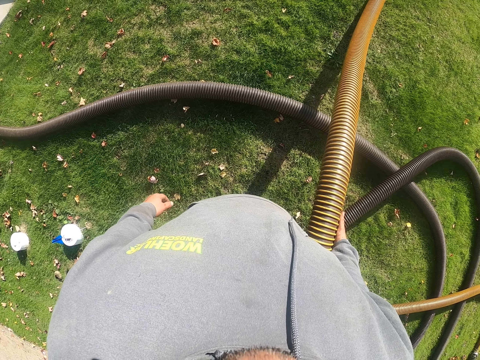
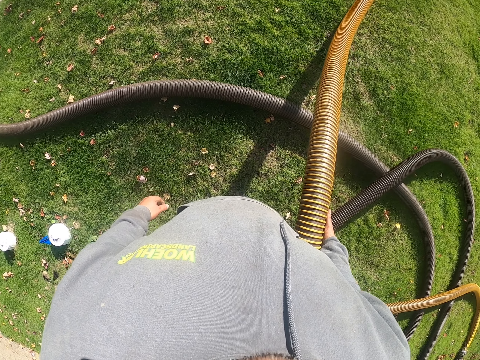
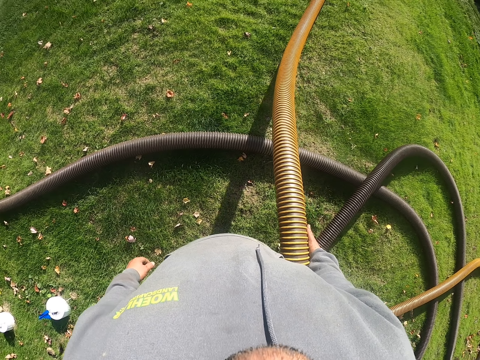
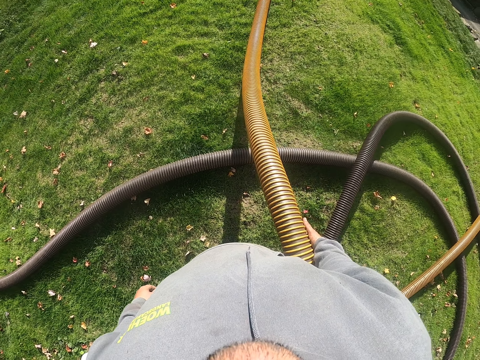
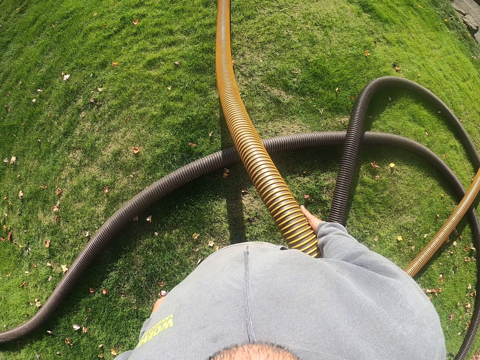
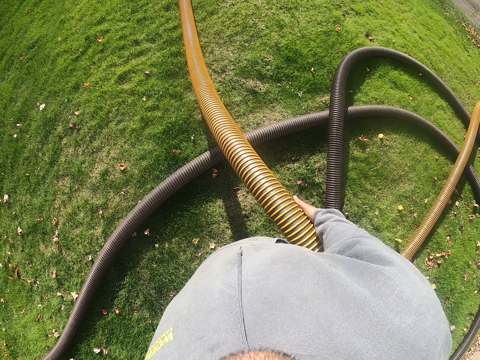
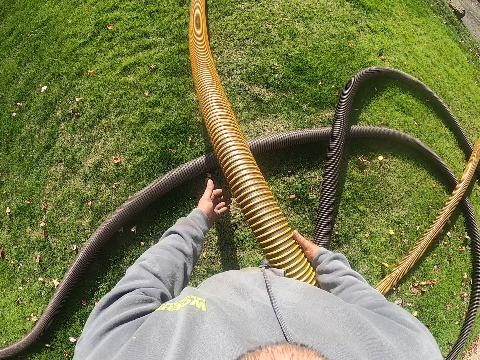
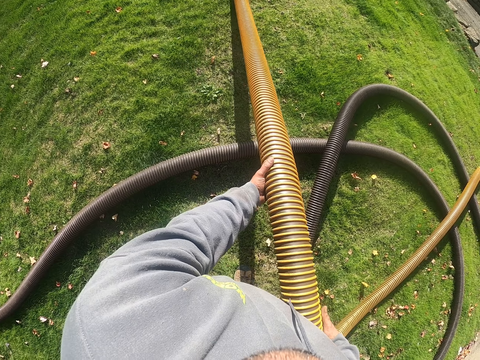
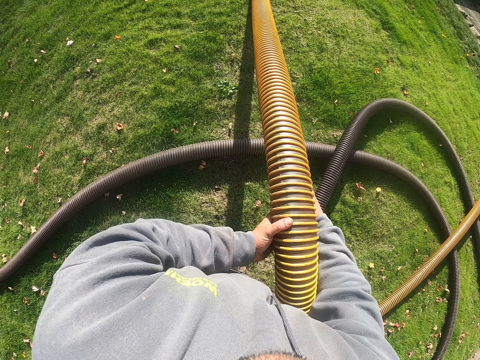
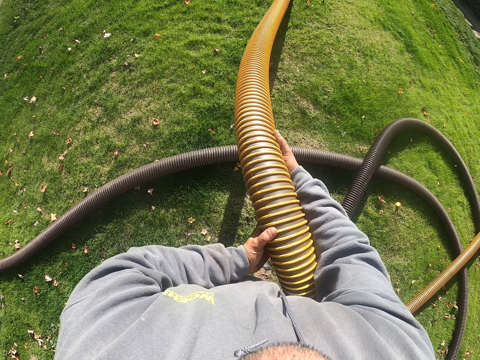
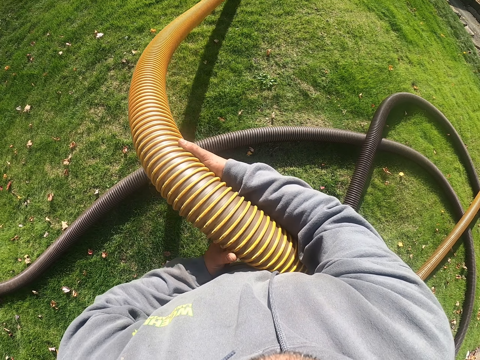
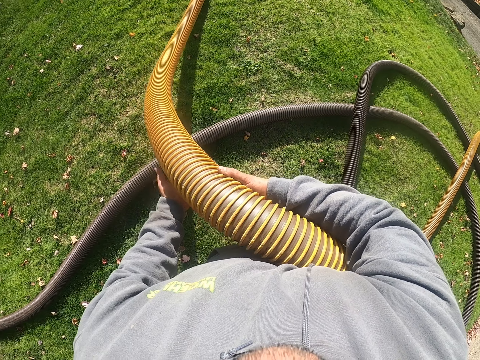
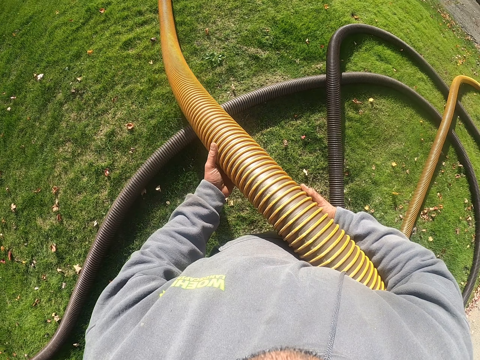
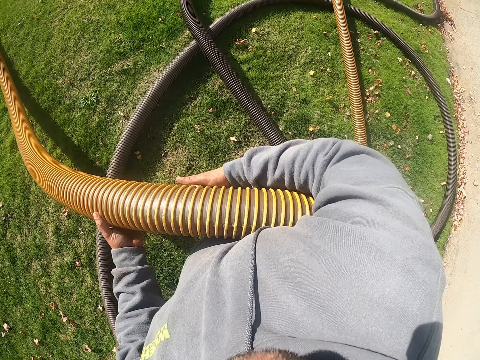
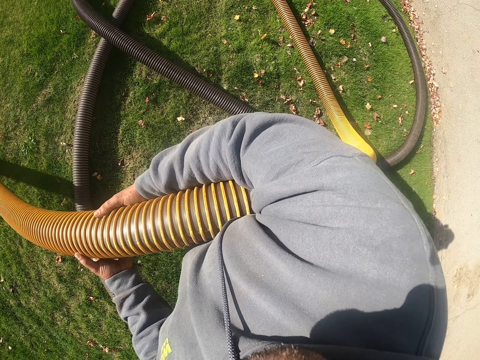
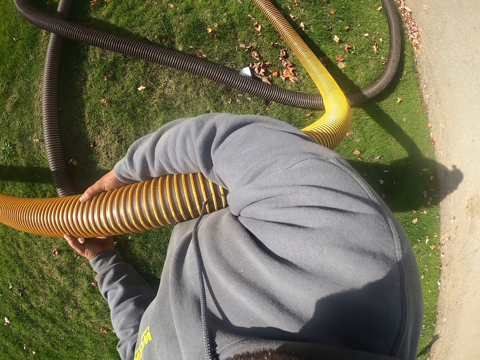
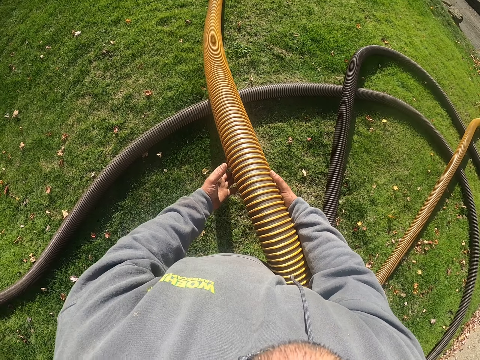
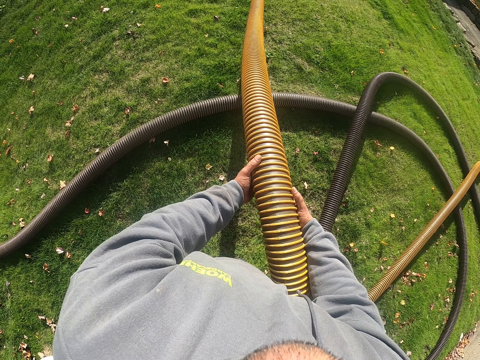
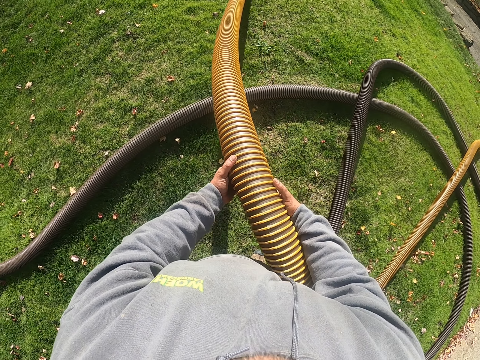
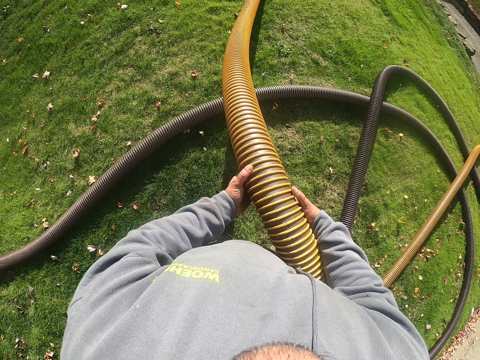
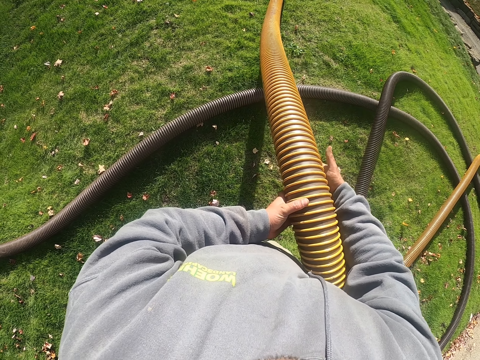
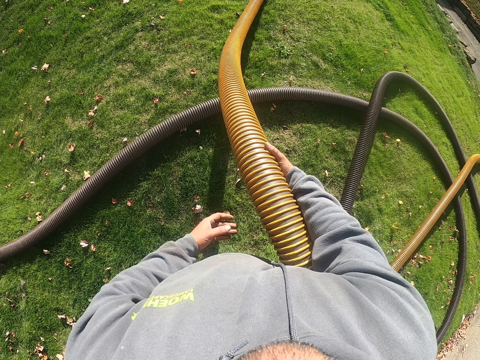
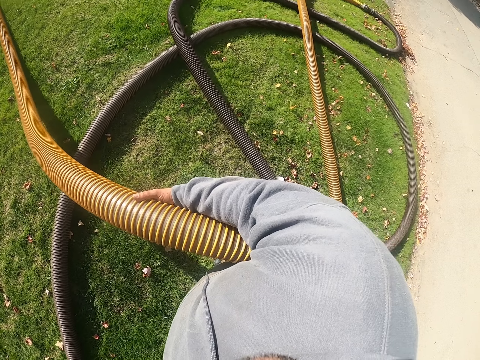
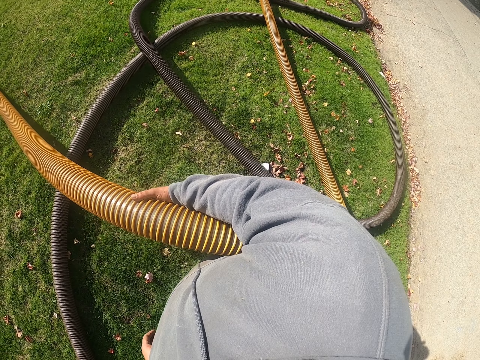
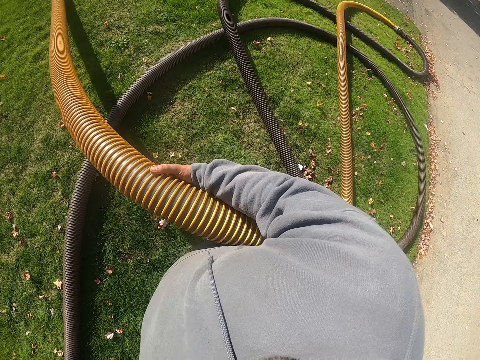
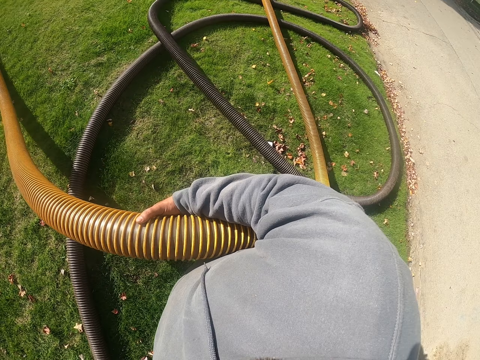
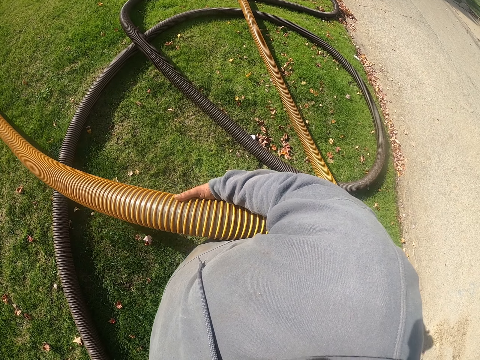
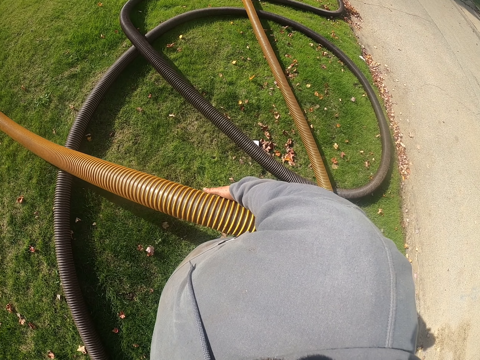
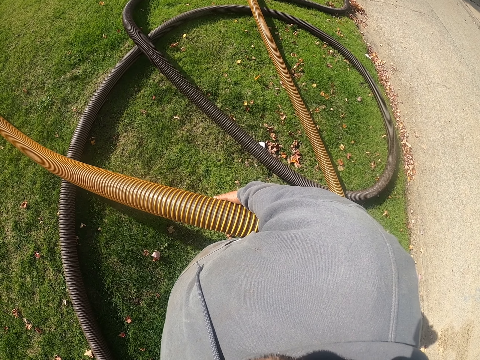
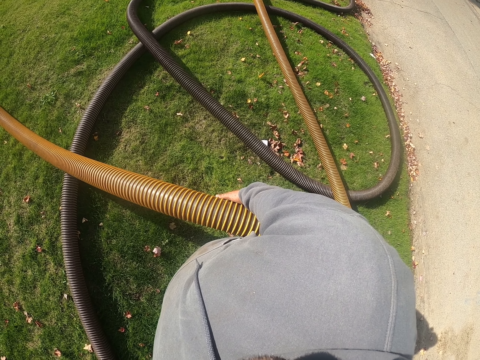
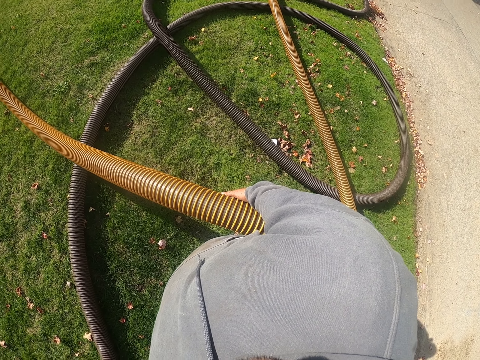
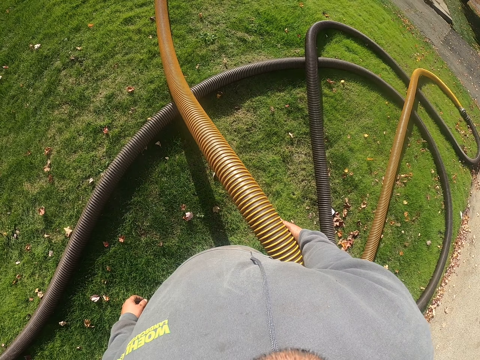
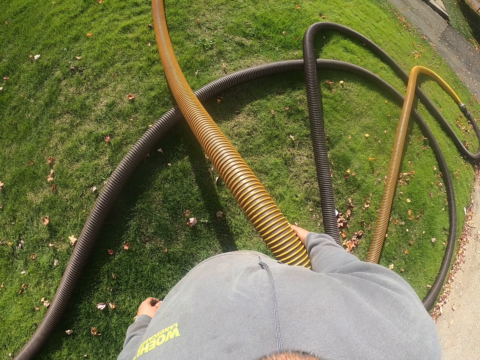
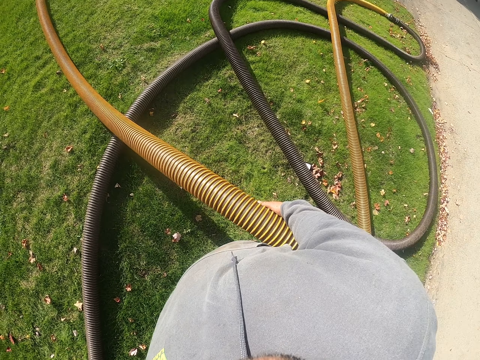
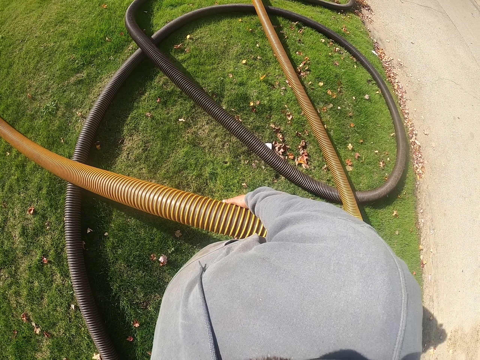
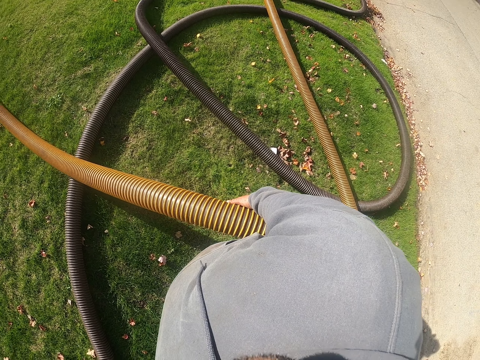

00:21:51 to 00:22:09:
The camera wearer pulls the pipe. They lift the plastic pipe. They hold the pipe with the right hand.

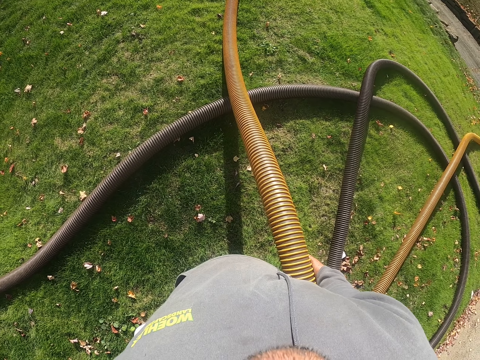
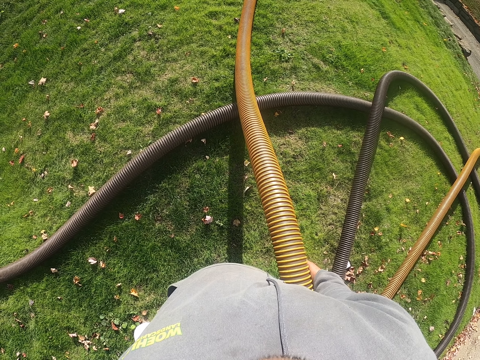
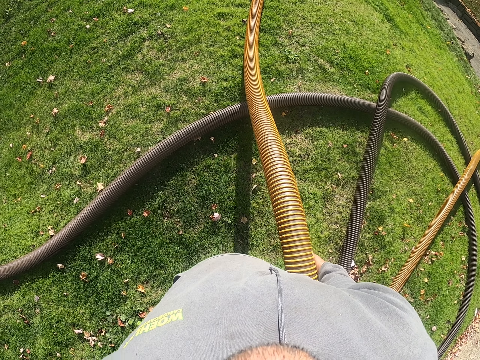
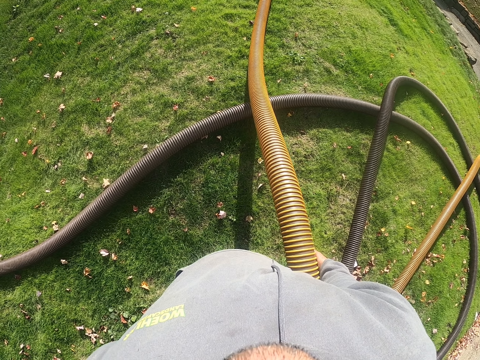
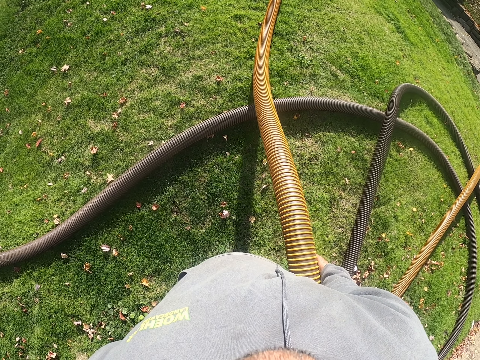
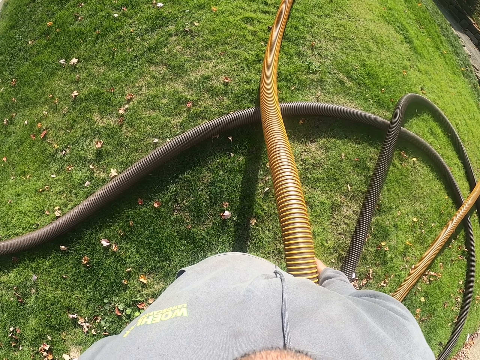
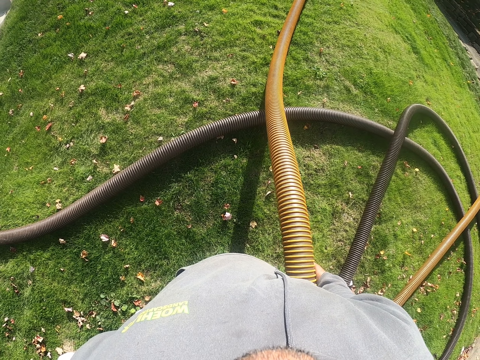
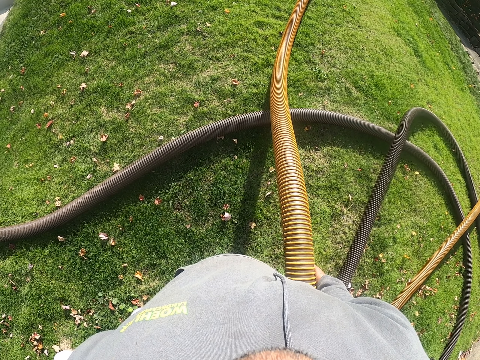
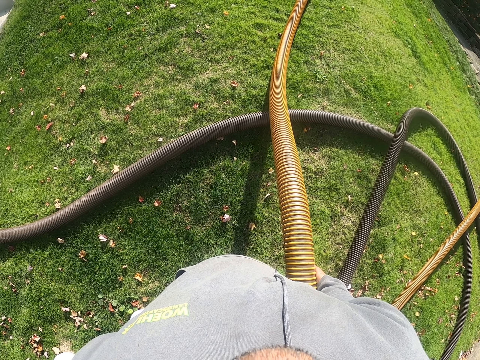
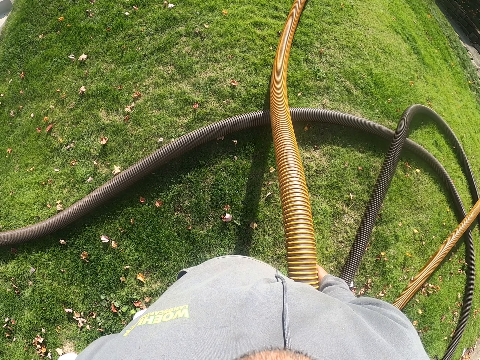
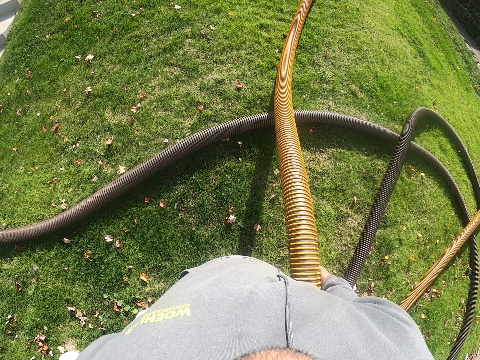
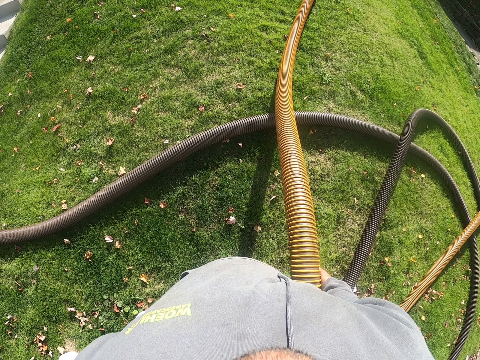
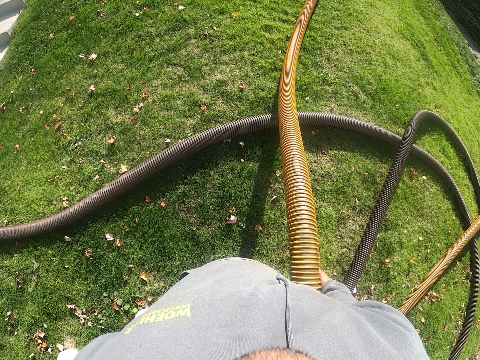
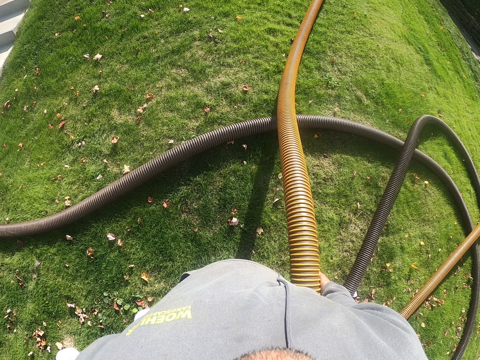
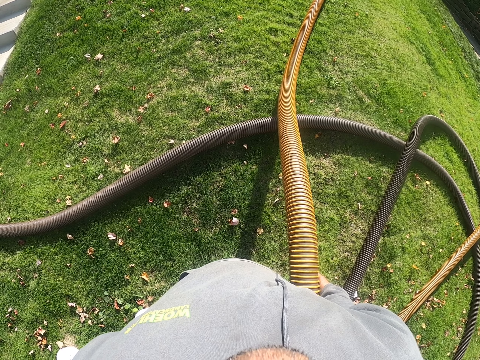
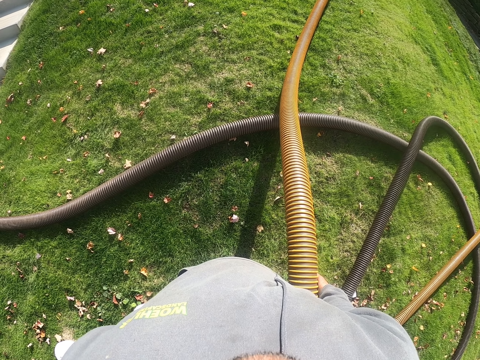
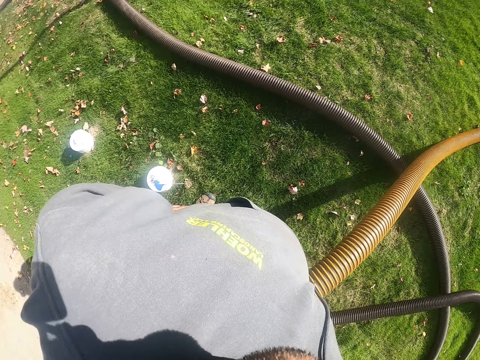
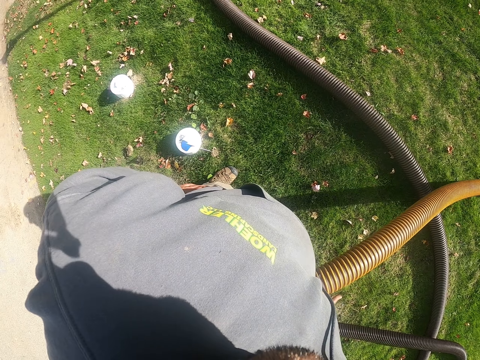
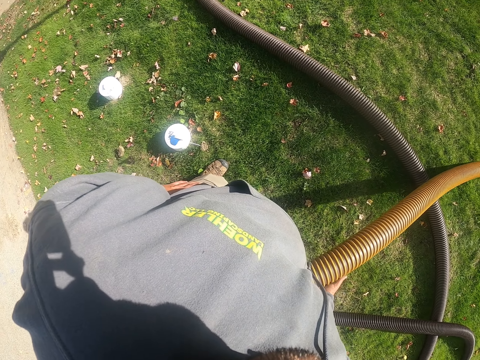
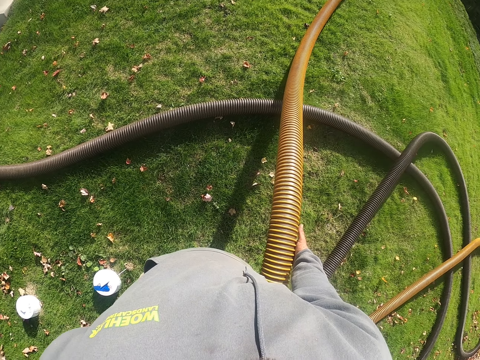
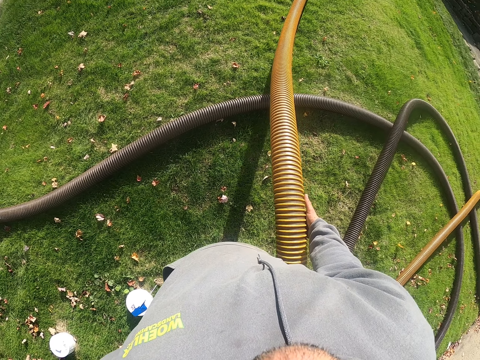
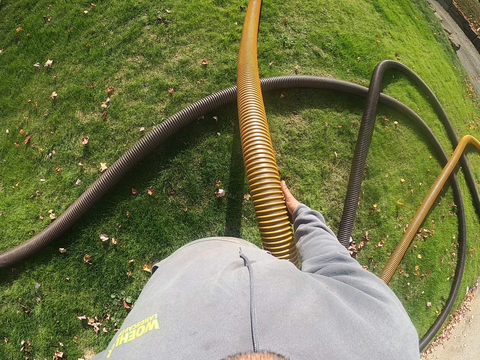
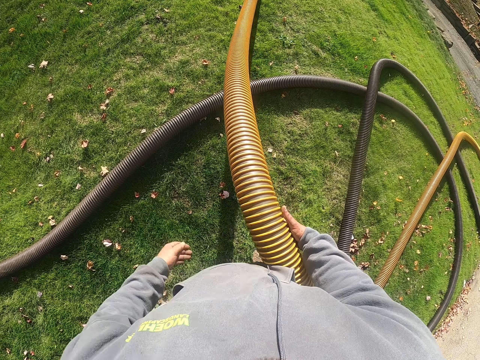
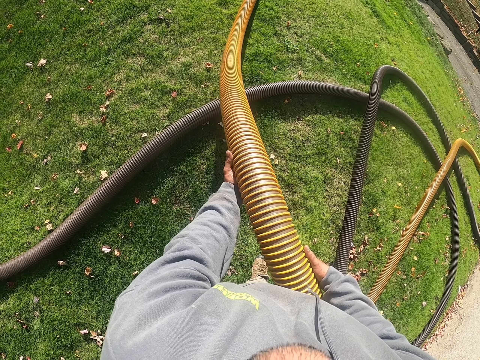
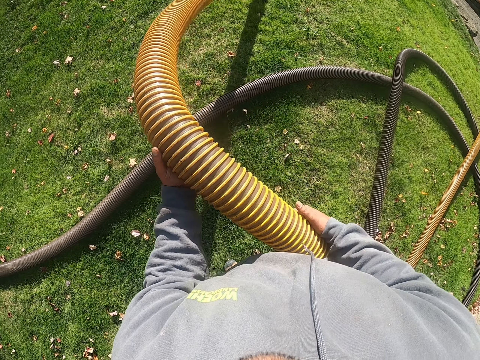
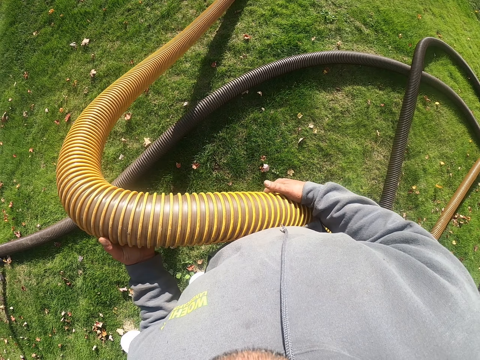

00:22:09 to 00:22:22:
The camera wearer pulls the pipe. They hold the plastic pipe with both hands.
